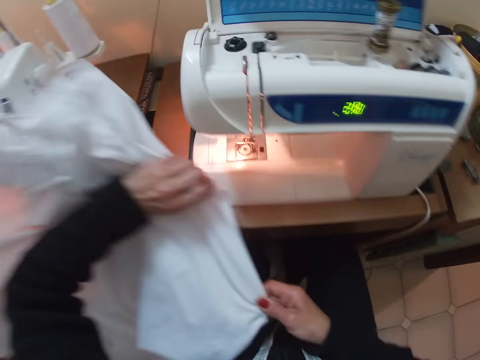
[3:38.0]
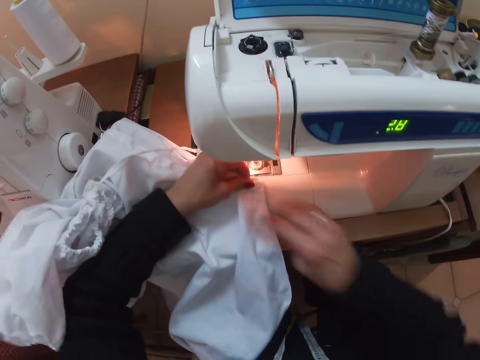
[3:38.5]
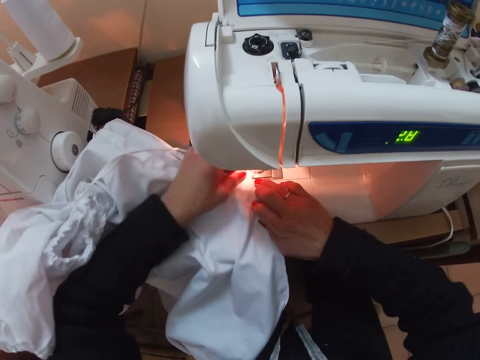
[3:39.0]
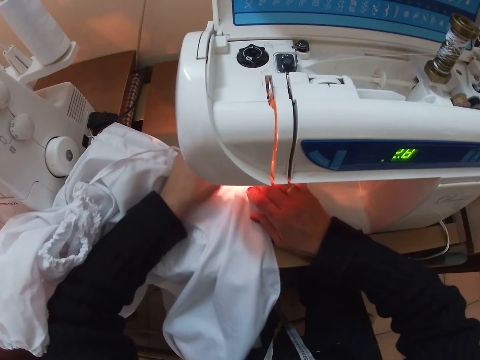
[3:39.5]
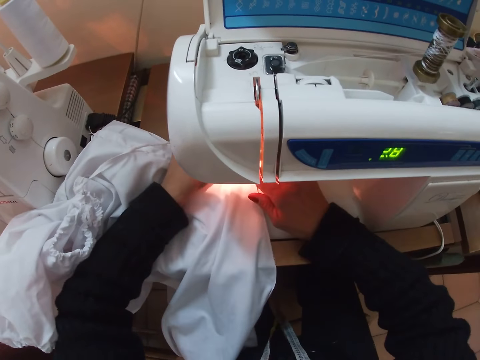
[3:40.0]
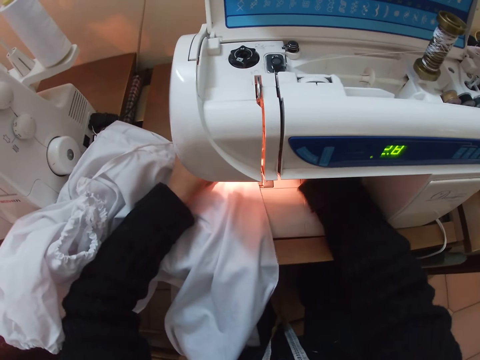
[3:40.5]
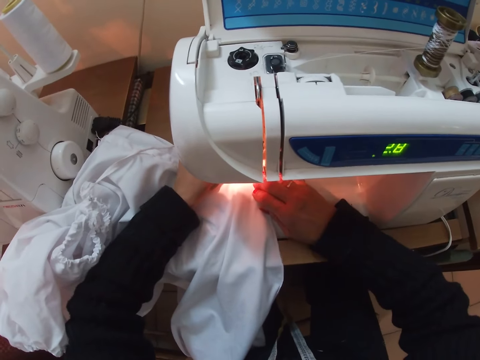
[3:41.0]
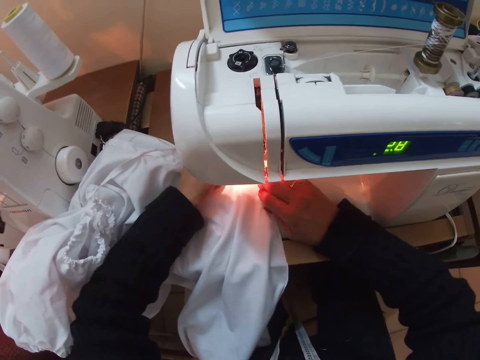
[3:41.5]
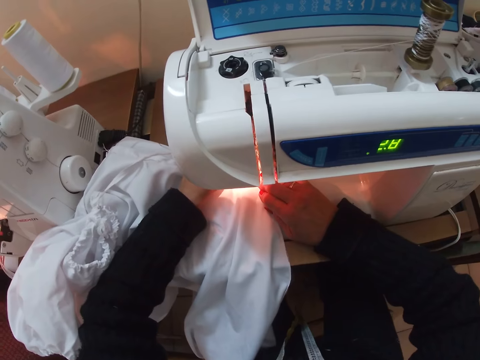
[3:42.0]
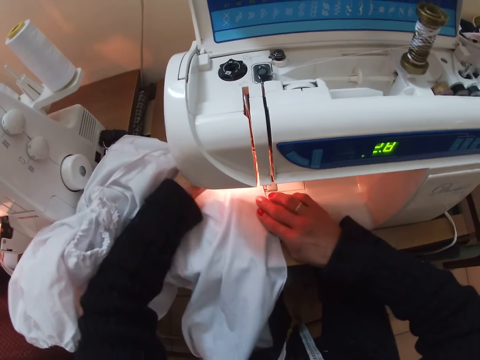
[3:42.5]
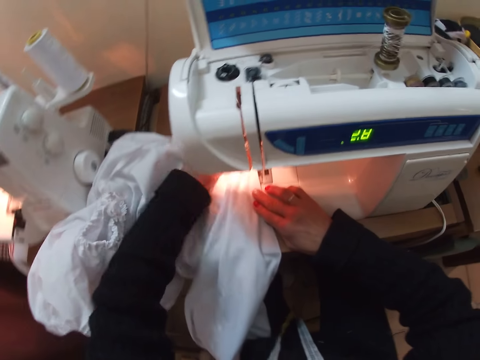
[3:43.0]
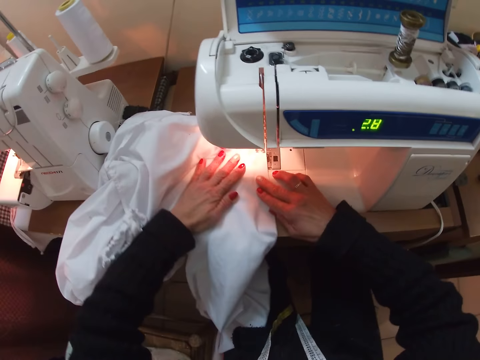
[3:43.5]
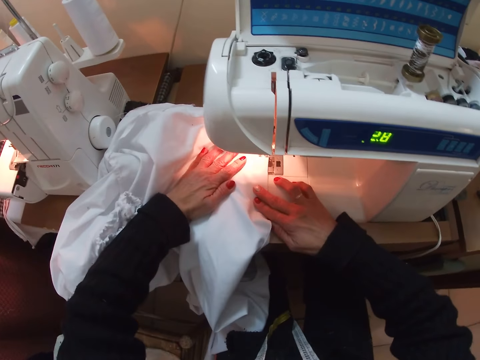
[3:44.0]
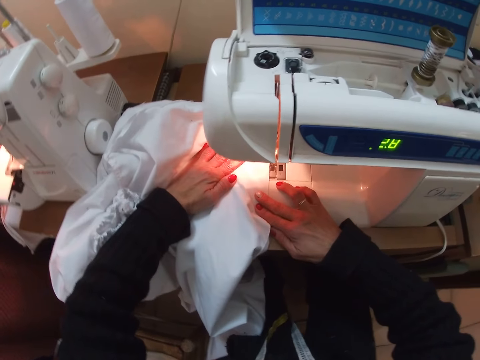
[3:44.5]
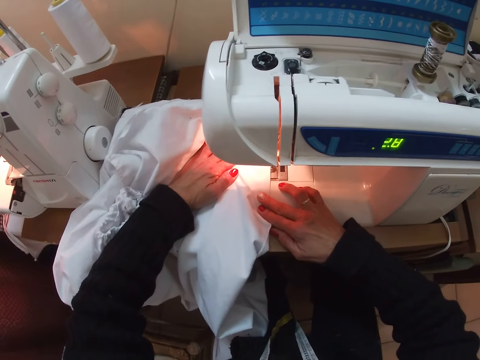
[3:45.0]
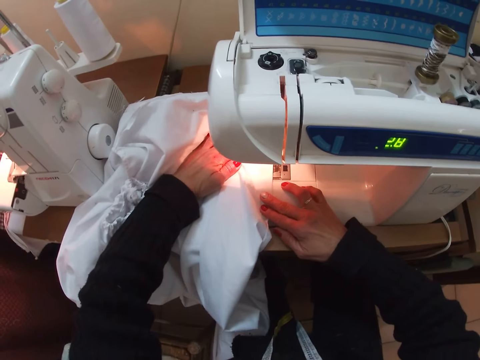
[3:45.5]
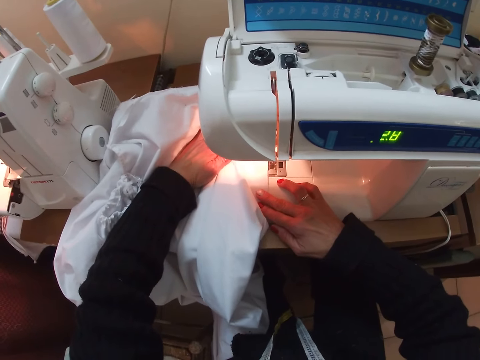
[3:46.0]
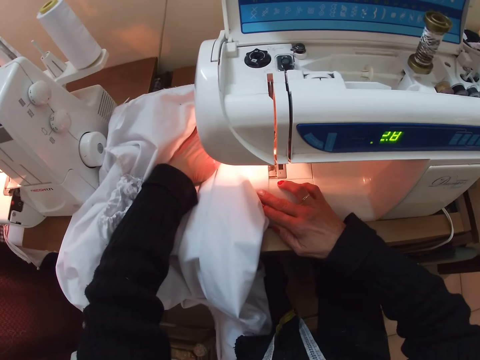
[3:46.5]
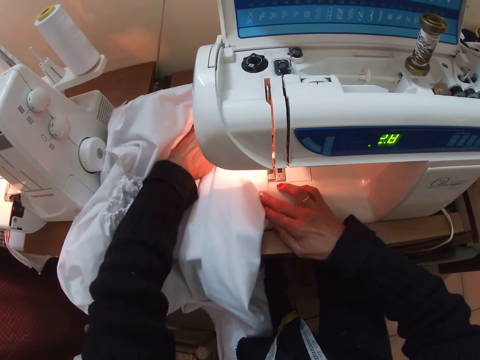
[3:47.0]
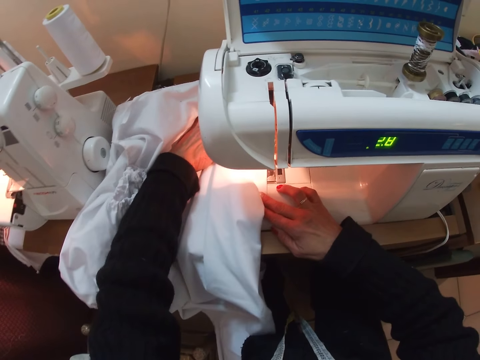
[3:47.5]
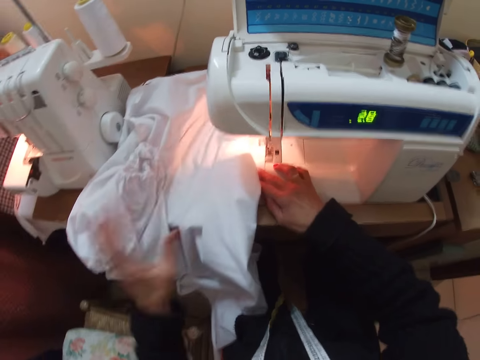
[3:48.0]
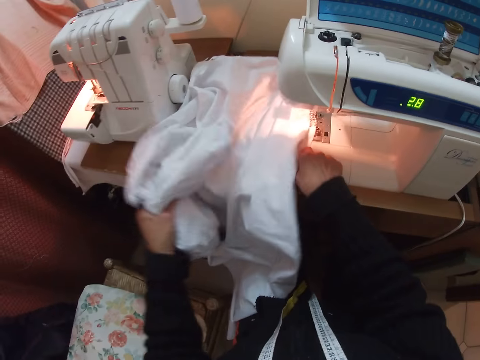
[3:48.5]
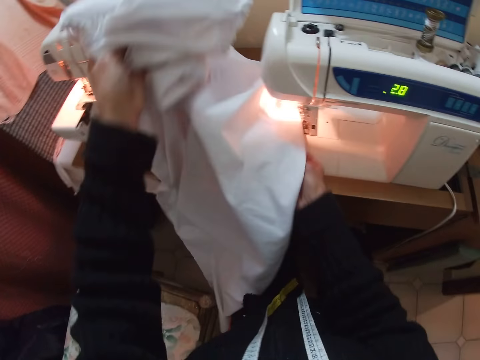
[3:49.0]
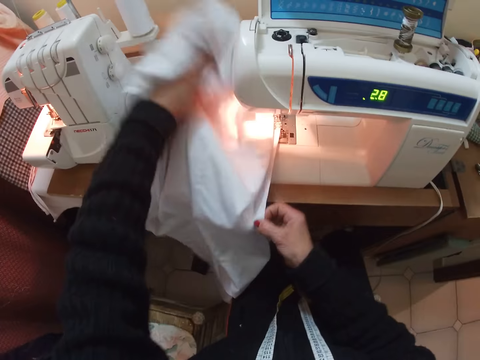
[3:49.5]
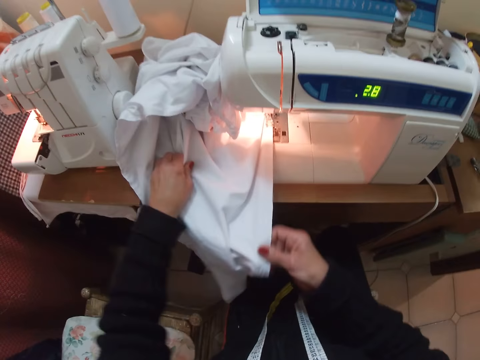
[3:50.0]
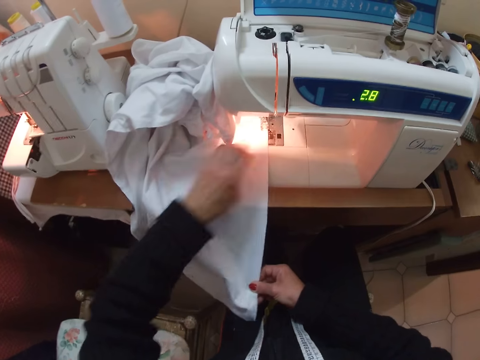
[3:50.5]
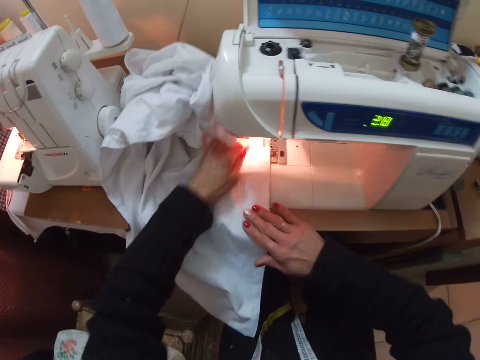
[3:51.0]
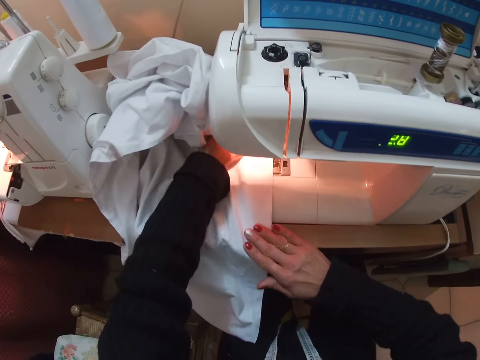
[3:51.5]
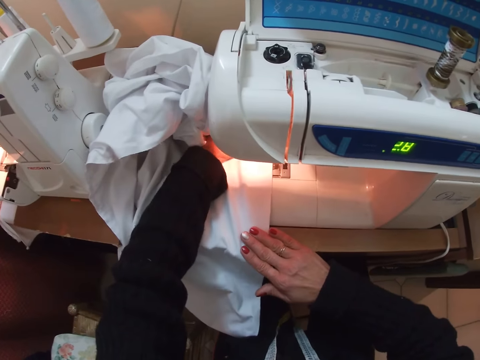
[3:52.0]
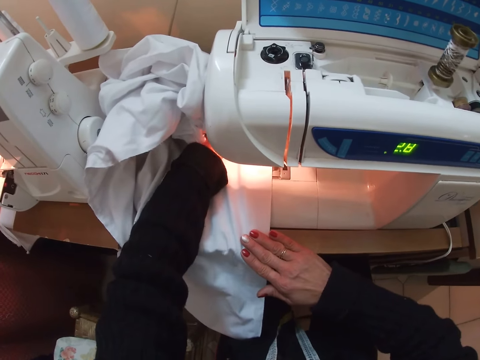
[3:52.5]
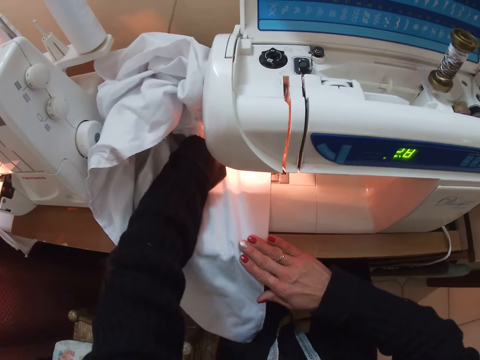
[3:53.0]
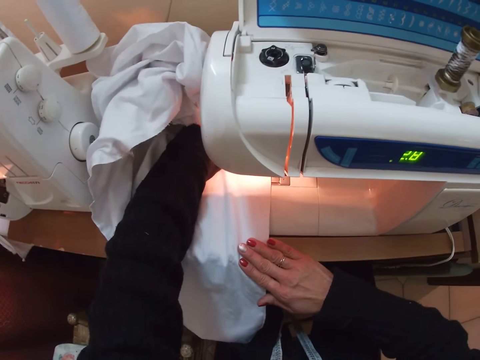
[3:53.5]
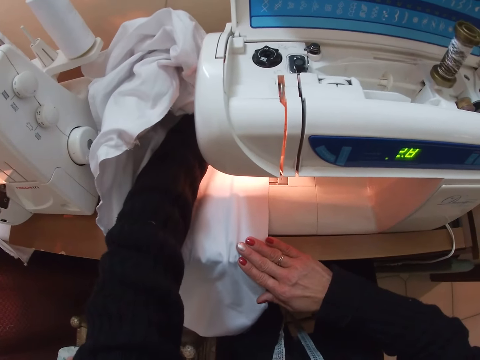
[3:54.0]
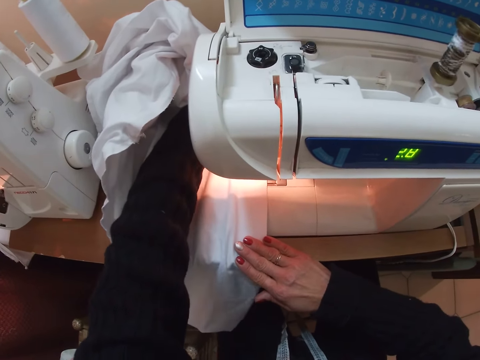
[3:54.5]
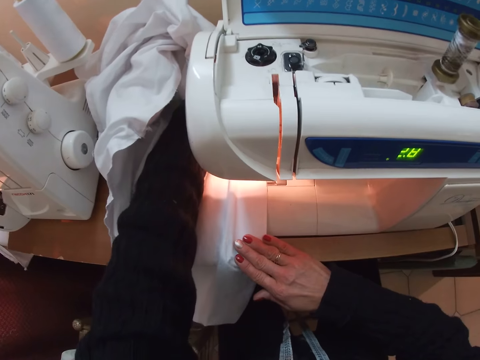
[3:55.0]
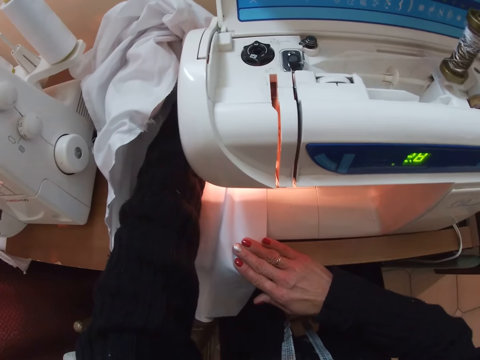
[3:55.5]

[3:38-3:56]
The camera wearer turns the cloth. They put the cloth into the sewing machine. They sew the cloth with the machine. They turn the cloth, raise the cloth up, straighten the cloth and sew the cloth with the machine.

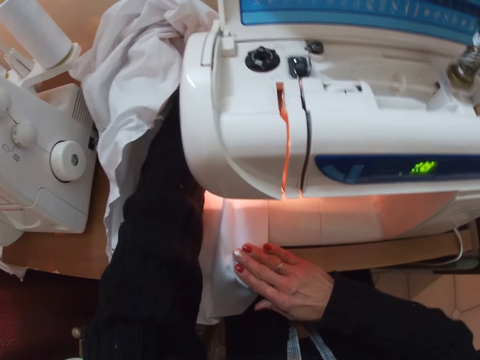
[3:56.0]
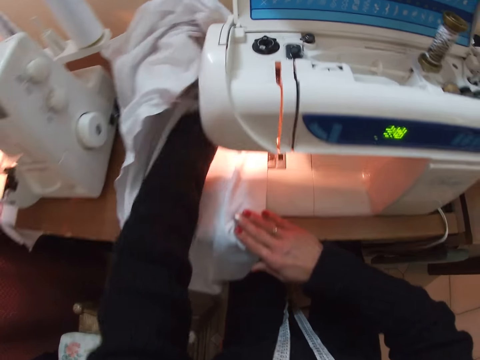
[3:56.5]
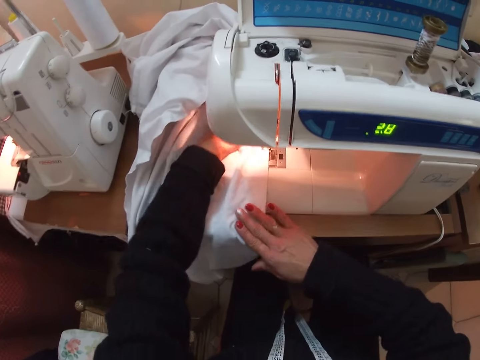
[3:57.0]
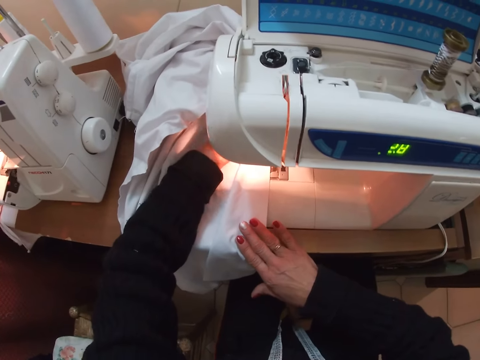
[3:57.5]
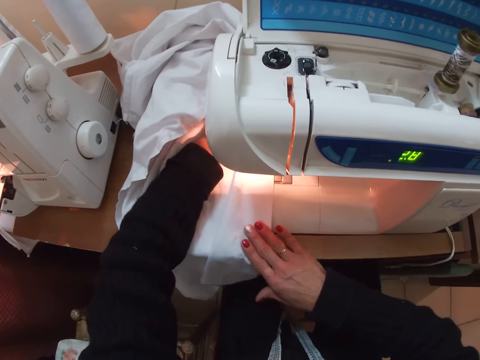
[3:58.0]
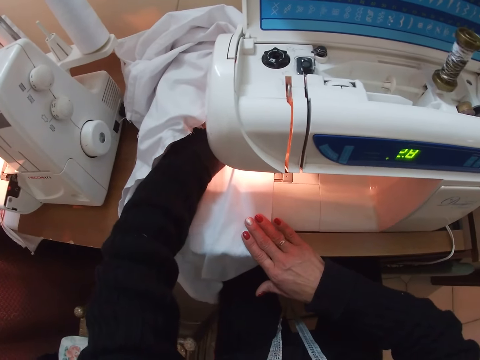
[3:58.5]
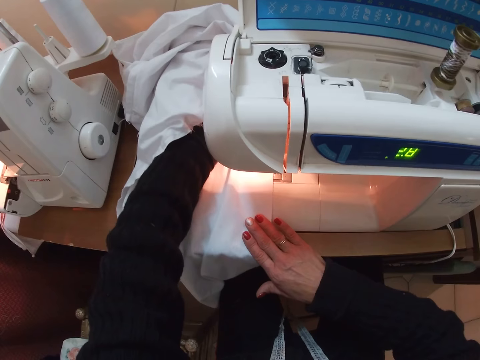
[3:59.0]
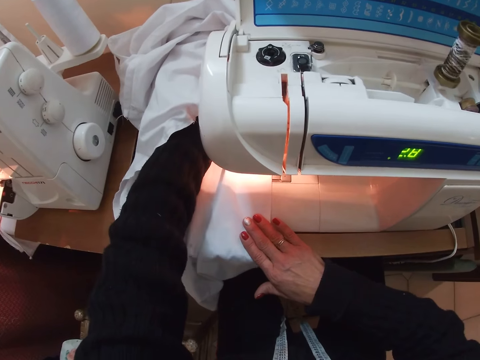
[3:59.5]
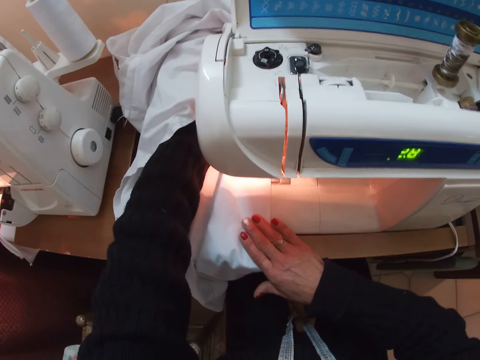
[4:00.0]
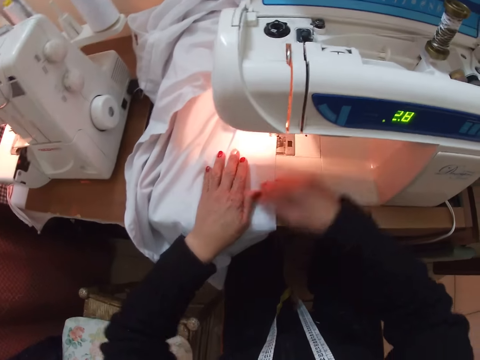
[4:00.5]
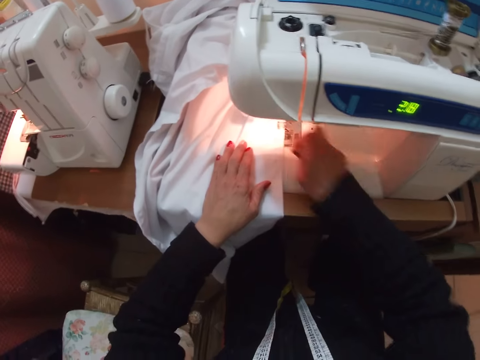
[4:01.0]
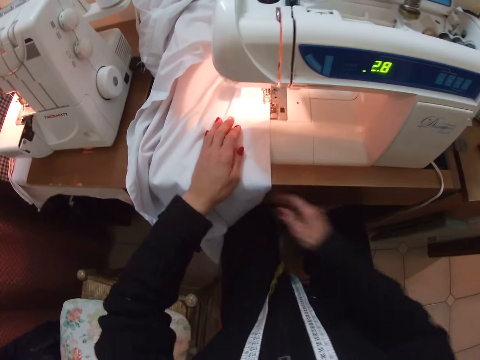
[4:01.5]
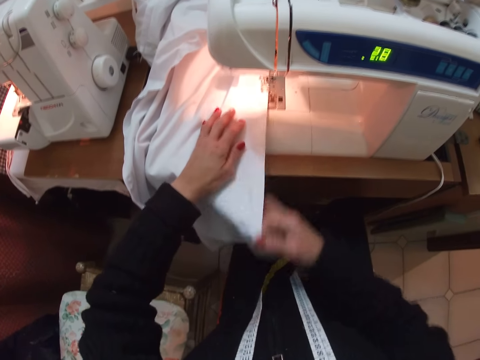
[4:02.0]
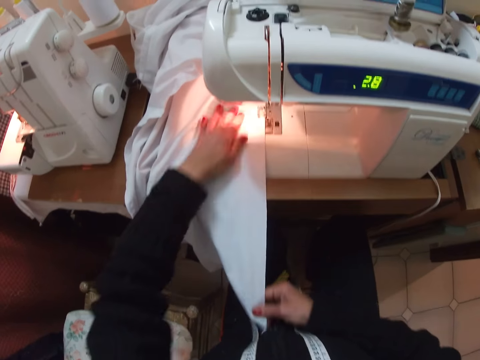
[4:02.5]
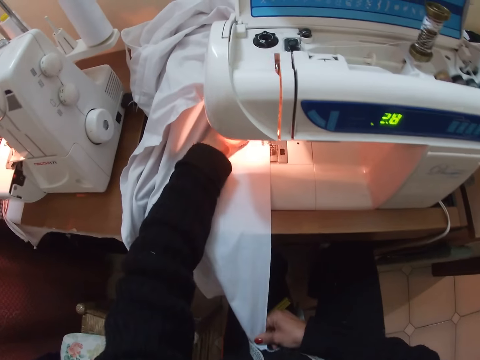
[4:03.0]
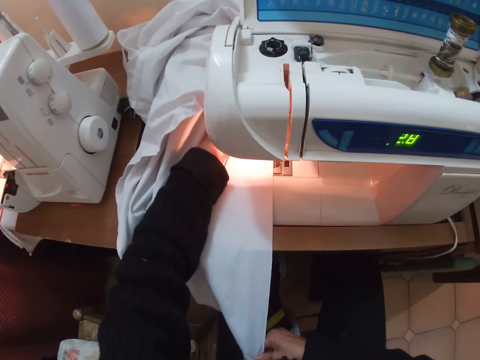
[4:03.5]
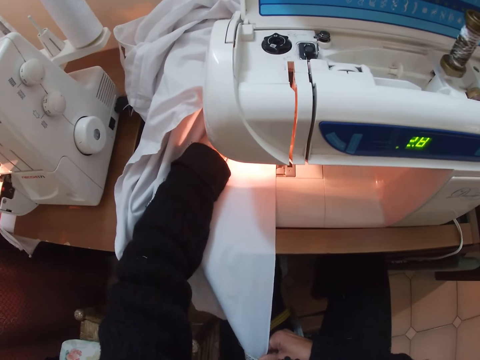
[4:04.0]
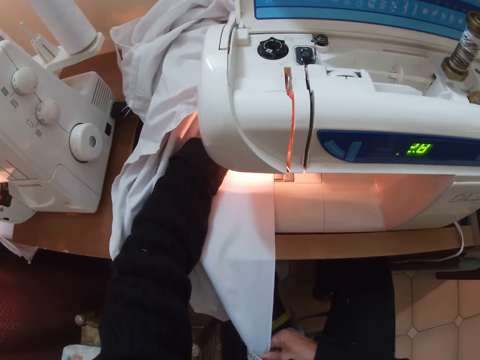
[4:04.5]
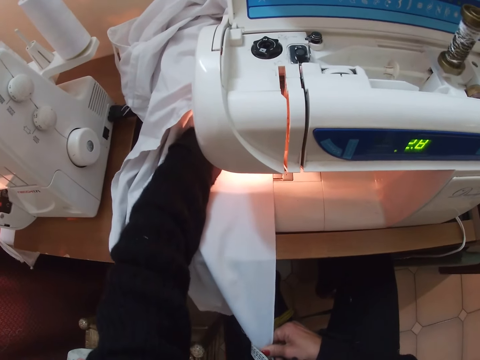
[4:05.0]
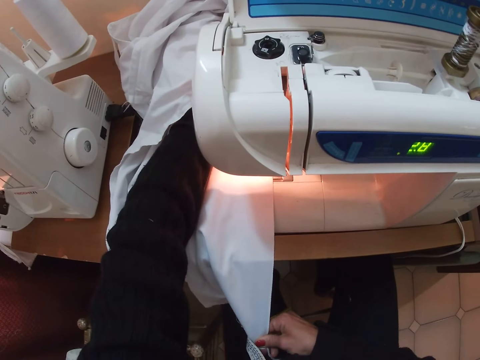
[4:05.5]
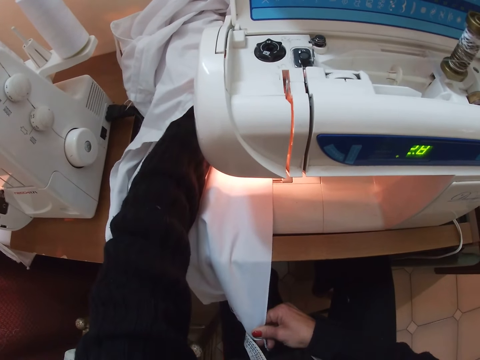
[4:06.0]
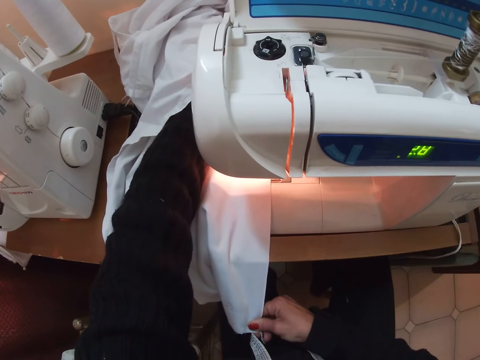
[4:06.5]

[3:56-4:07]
The camera wearer picks out a piece of thread on the cloth. They hold the edge of the cloth. They sew the cloth with the machine.
